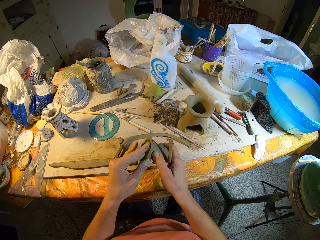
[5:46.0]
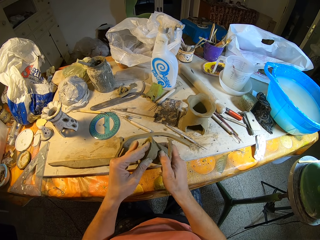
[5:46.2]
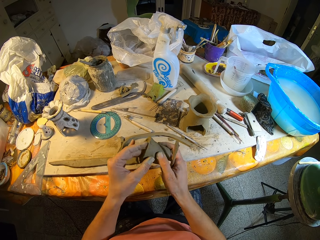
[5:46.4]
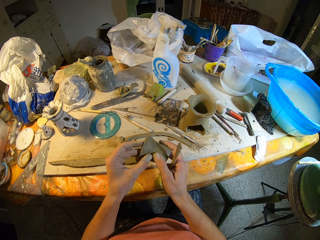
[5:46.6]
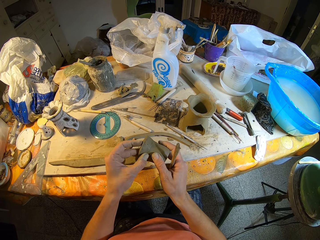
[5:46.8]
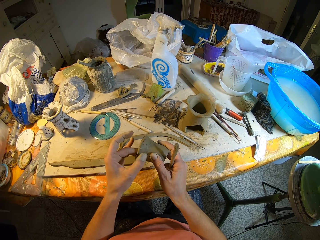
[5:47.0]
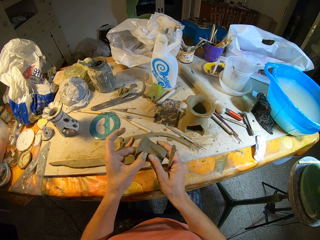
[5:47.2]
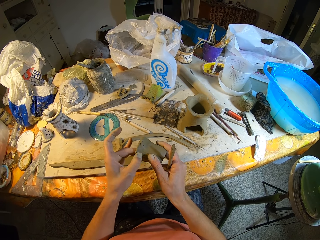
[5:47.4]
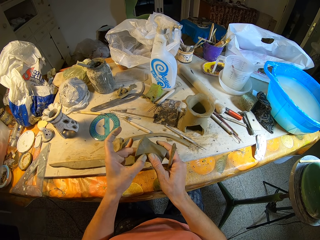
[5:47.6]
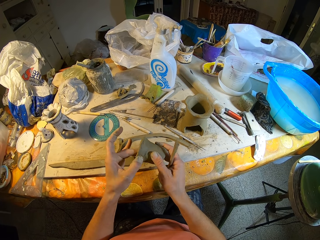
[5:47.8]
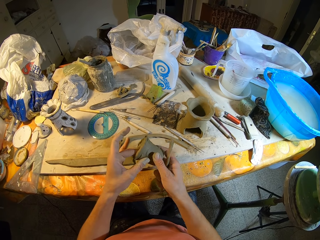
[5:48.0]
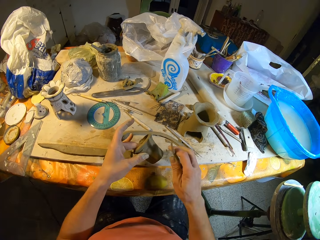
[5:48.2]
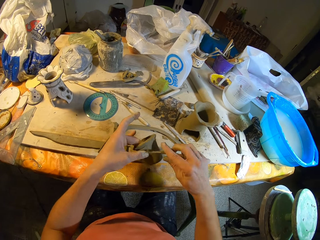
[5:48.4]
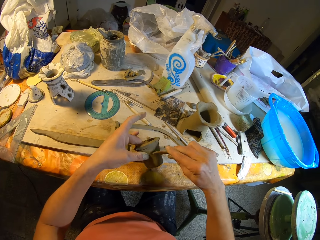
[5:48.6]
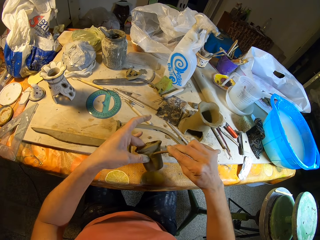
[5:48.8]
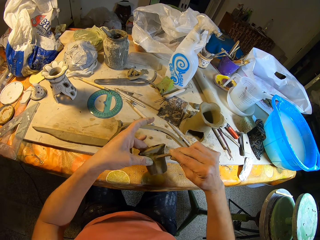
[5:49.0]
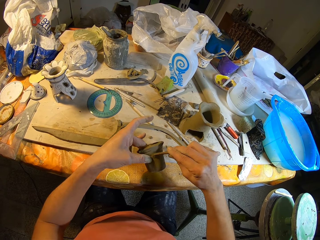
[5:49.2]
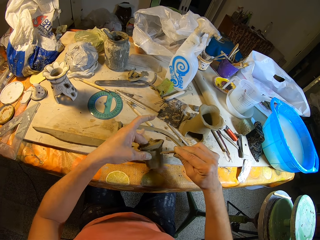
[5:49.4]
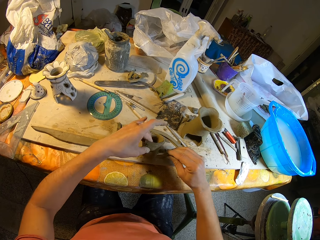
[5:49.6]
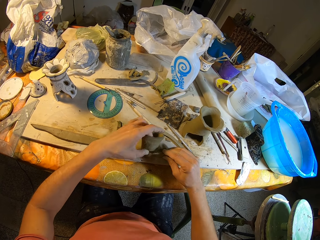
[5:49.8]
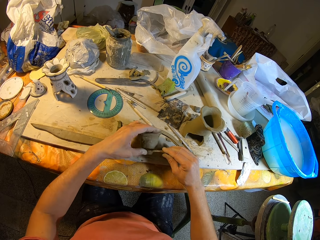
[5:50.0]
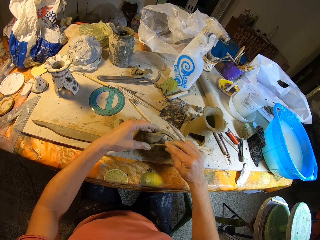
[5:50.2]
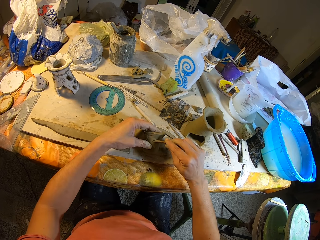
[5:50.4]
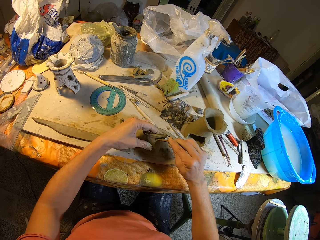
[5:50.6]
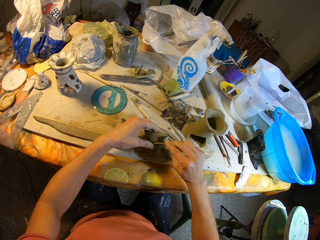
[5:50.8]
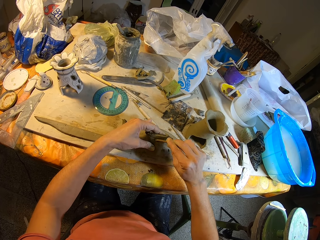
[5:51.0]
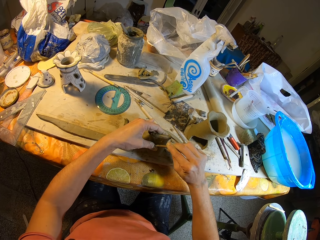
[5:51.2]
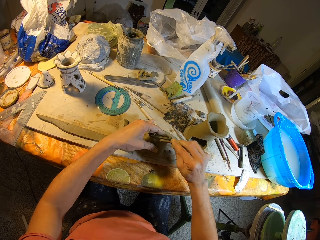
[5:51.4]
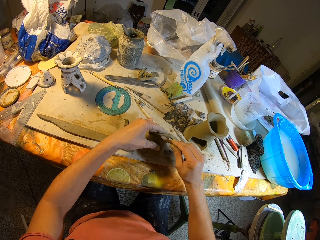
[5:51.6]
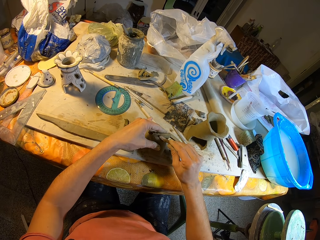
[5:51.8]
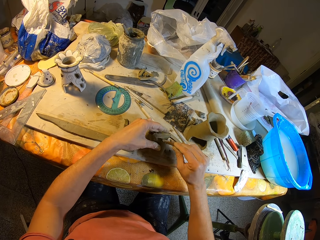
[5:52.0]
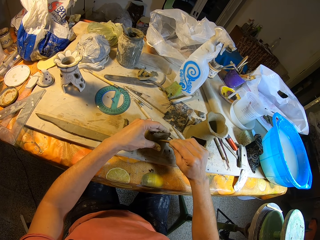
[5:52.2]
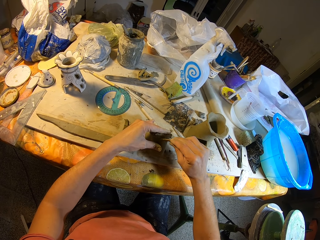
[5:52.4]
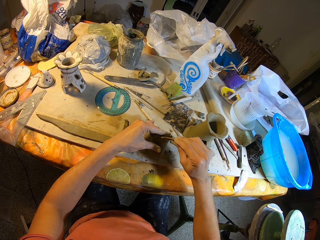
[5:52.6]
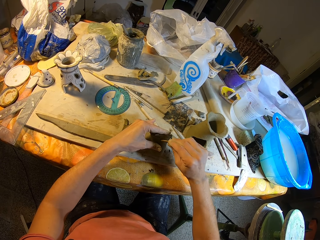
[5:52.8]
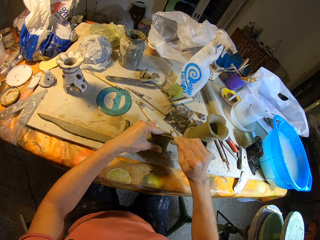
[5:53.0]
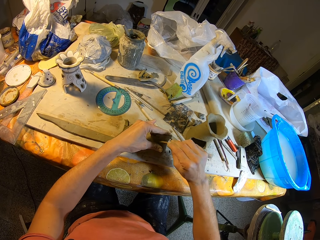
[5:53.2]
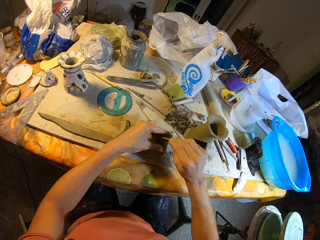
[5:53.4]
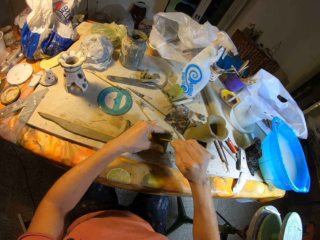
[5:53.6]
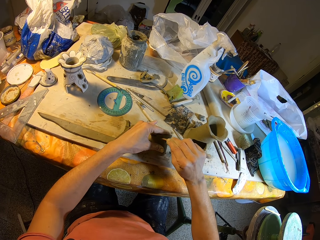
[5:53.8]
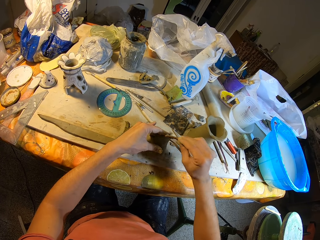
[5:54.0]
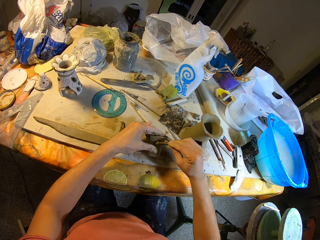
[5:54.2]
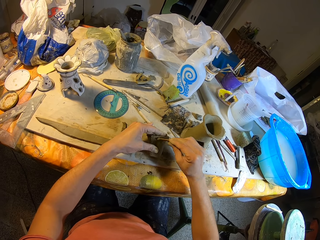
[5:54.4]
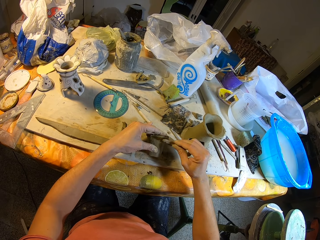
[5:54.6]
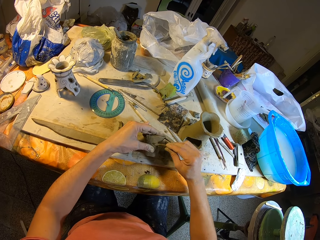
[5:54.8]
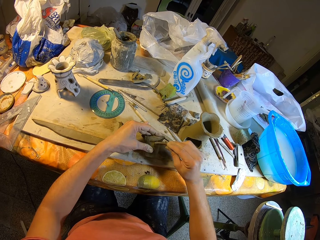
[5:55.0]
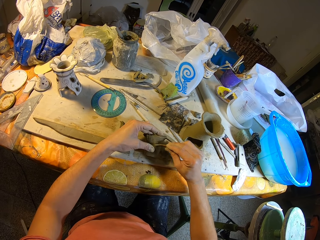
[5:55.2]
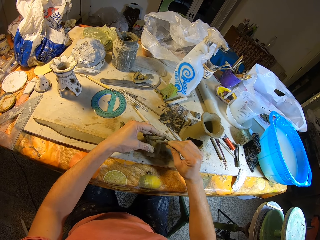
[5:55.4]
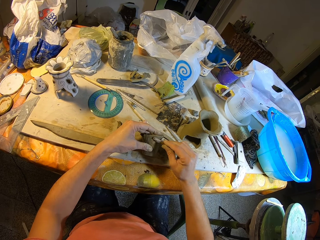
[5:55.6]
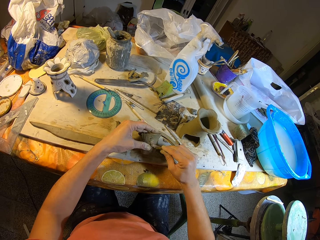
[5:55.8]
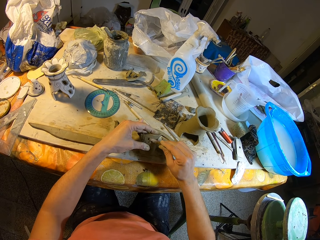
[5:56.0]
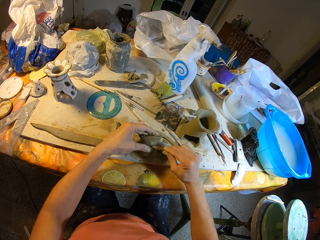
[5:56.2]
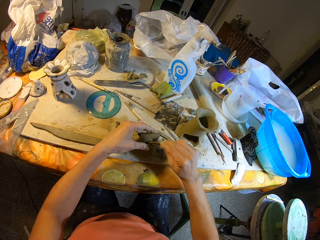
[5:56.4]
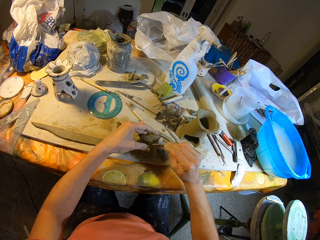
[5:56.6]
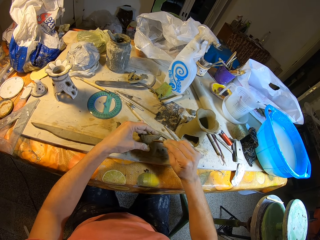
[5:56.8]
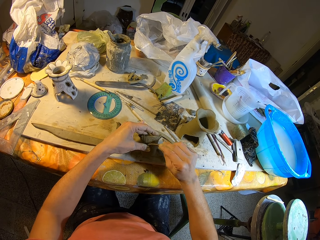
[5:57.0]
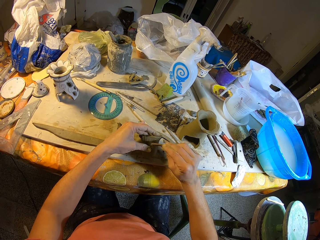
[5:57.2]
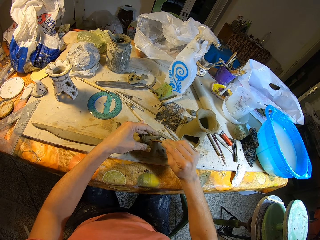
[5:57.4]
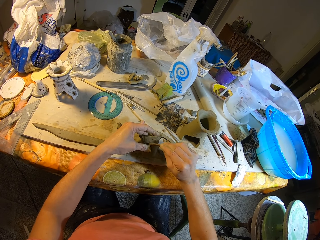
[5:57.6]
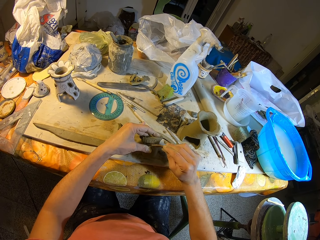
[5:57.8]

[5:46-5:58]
The camera wearer transfers the cup sand mold or structure from her right hand to her left hand. She smoothens the cup sand mold in her left hand on the table with the boxwood tool or stick in her right hand. She places the structure on a table. She shapes the structure with the stick.

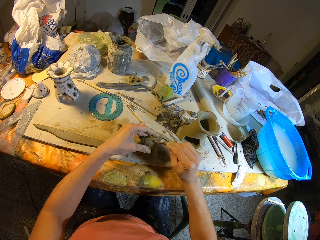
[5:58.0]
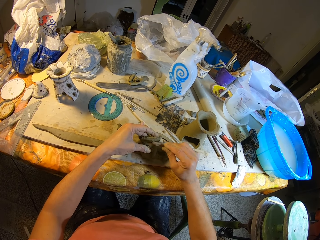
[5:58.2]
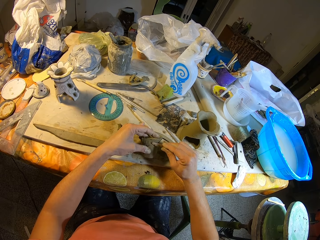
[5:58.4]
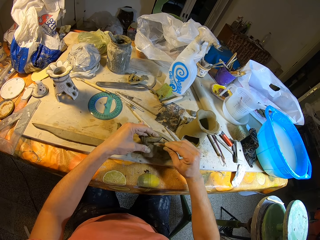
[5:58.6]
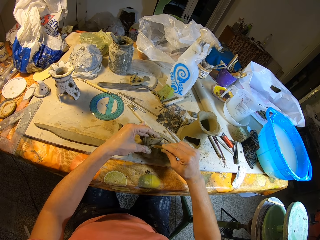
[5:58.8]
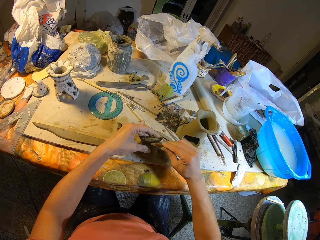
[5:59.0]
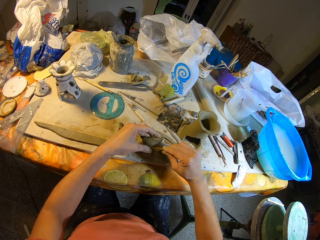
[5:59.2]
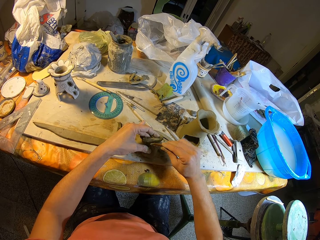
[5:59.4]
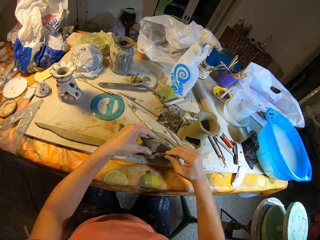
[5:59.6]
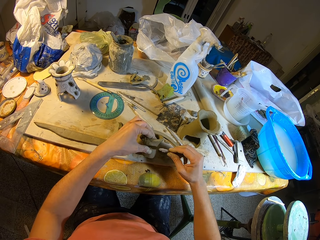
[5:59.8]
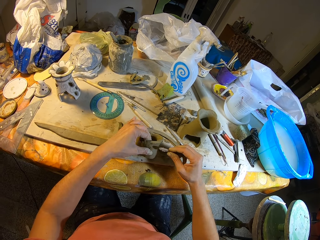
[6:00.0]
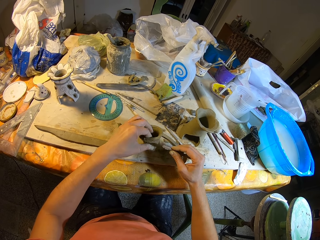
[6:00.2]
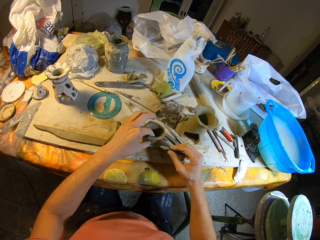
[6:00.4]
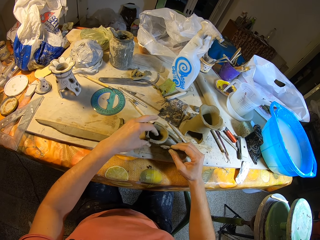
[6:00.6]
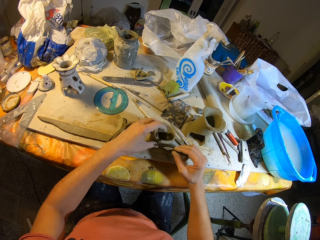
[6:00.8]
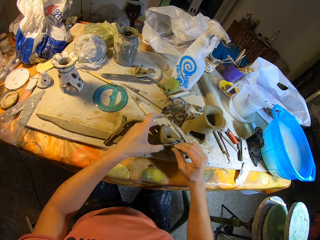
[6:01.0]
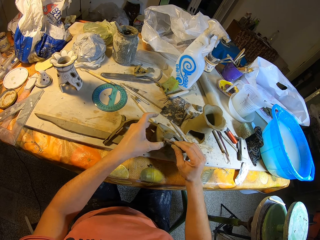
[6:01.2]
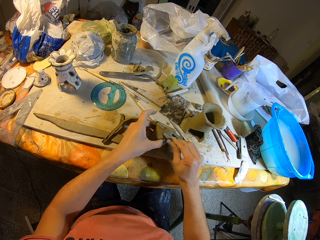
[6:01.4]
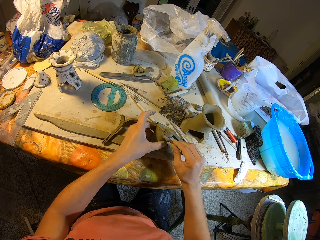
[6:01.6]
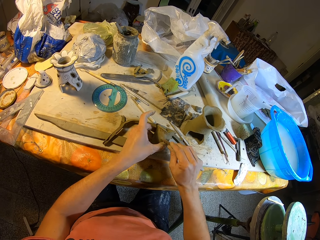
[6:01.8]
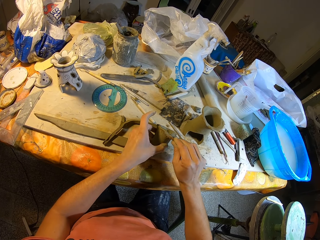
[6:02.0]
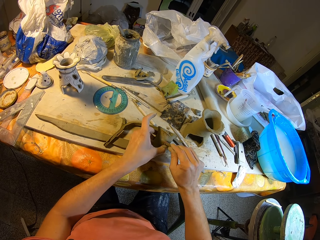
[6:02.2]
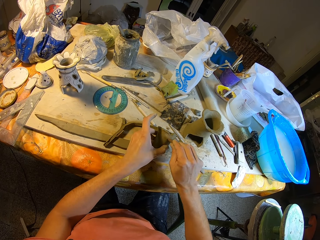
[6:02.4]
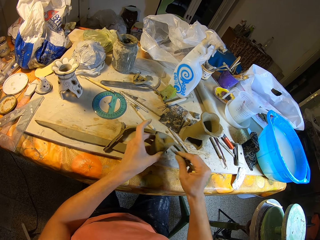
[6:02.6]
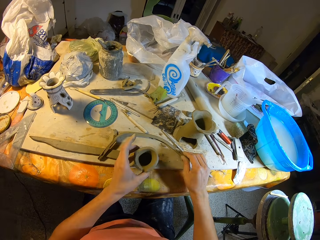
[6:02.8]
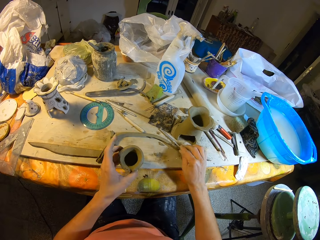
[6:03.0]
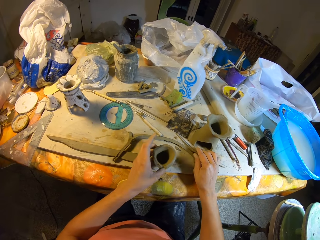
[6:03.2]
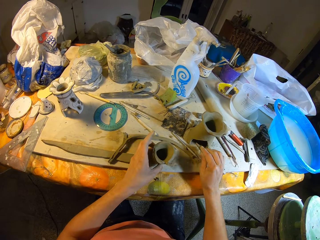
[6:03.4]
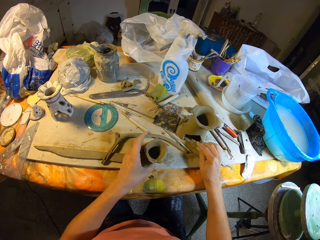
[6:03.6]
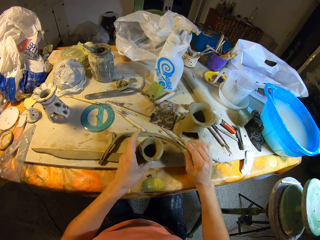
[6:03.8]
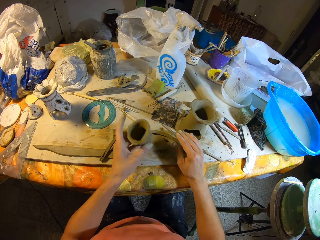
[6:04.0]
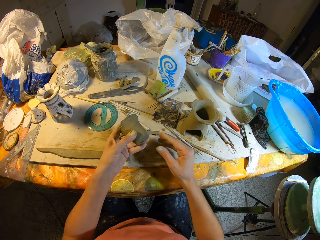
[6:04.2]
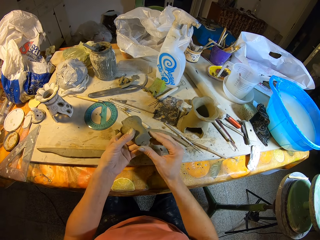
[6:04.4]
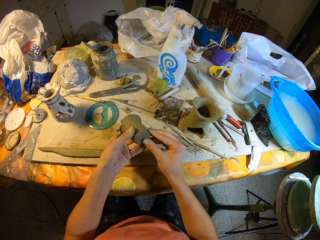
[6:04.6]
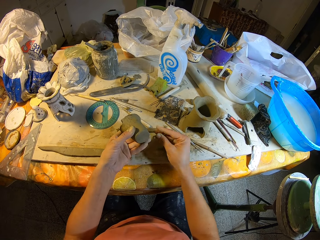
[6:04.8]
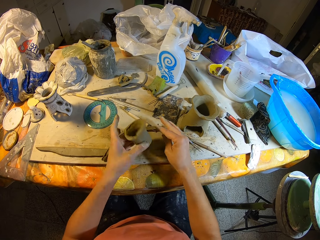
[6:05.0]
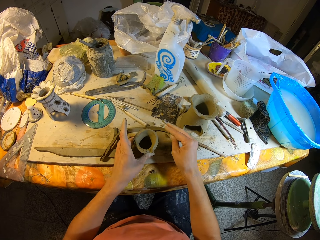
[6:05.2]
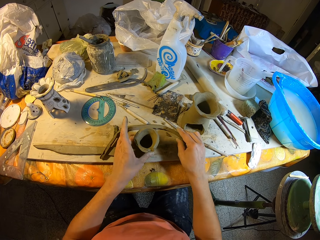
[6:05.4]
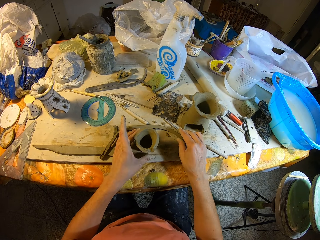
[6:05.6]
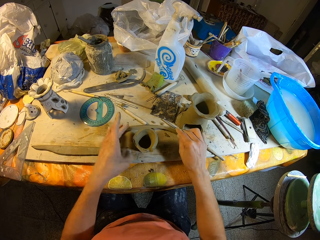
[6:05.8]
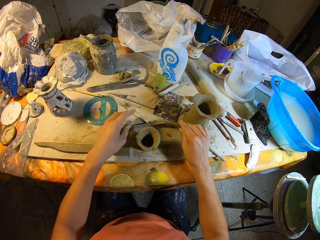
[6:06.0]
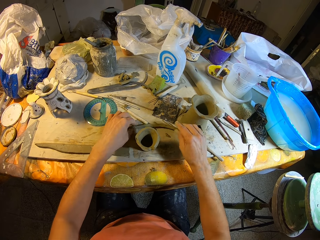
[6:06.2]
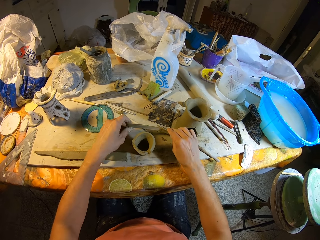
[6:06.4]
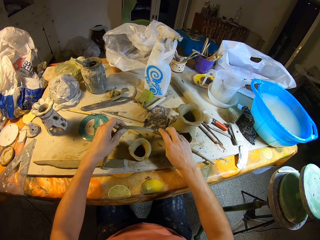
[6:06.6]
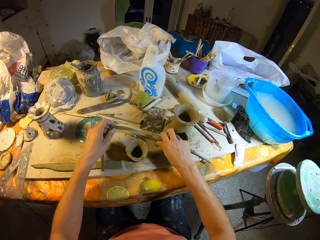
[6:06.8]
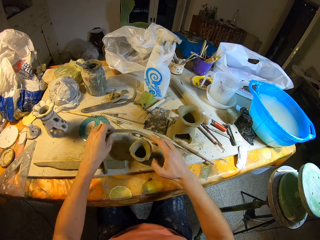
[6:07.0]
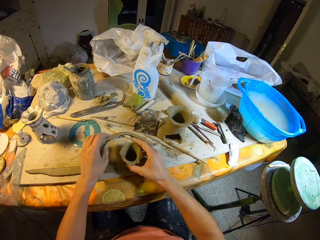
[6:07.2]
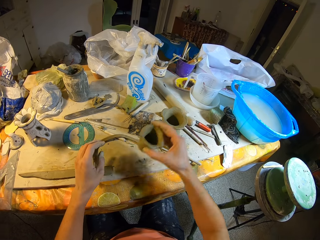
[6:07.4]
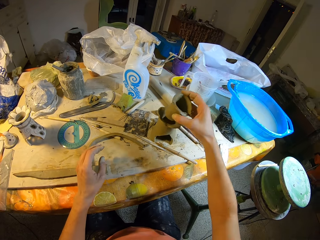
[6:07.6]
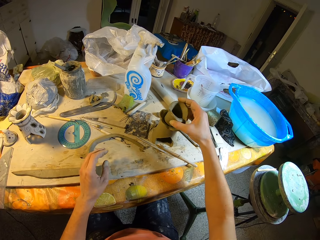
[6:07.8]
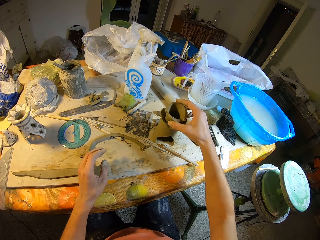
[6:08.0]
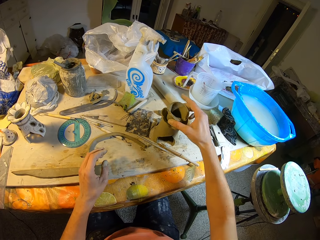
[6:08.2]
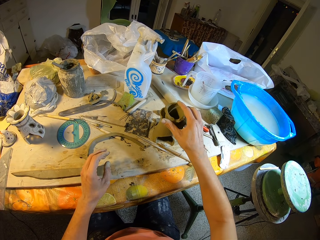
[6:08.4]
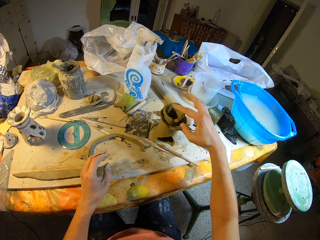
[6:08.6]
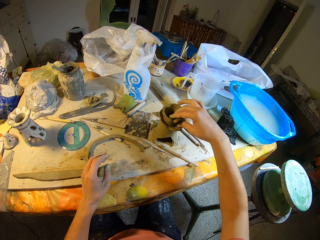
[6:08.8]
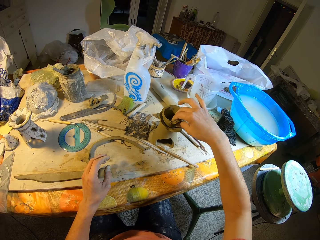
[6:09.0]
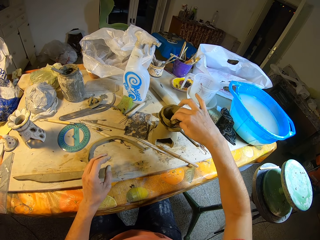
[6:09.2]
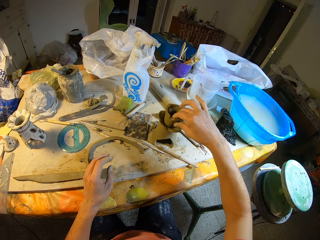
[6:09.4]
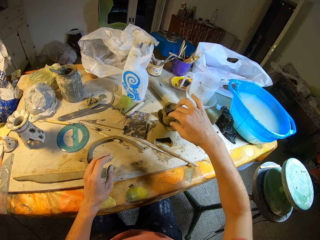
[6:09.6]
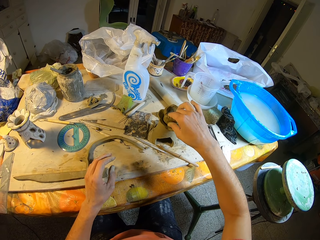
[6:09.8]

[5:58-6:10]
The camera wearer adjusts the structure or cup sand mold on a table. She shapes the structure with a stick. She places the stick on the table with her right hand. She picks the cup sand mold from the table with her left hand and smoothens the cup sand mold in her left hand on the table with her right hand. She removes excess plaster from the structure with her right hand. She places the cup sand mold on the table with her left hand. She drops the plaster on the table. She touches the cup sand mold from the table with both hands. She picks the plaster from the table. She drops the plaster on the table. She picks the cup sand mold from the table with her right hand. She places the cup sand mold into a clay jar on the table with her right hand. She fits the structure on the other.
